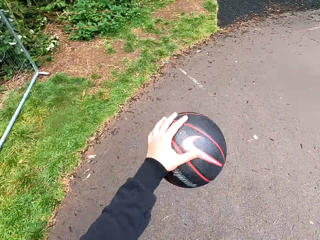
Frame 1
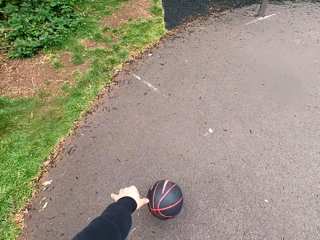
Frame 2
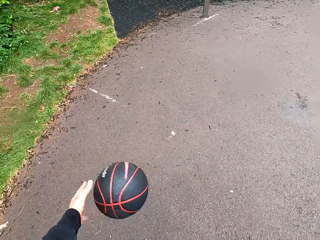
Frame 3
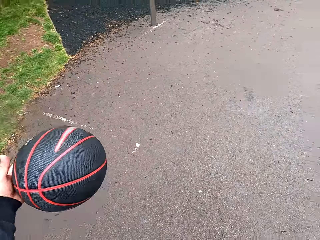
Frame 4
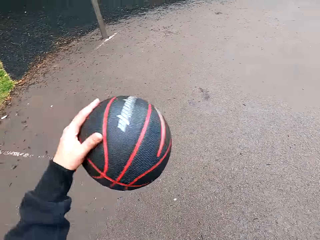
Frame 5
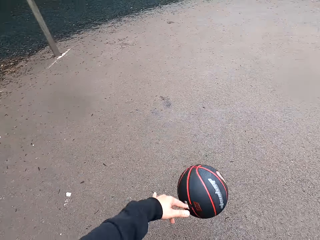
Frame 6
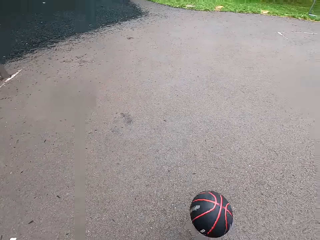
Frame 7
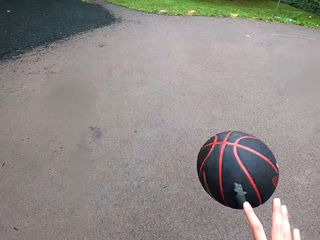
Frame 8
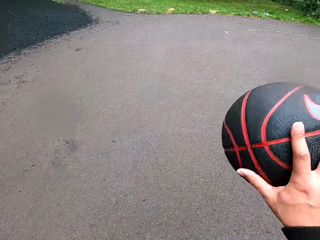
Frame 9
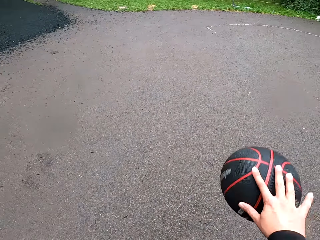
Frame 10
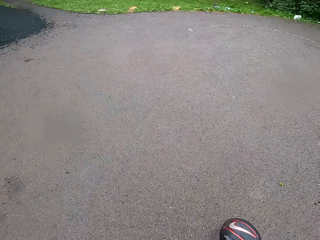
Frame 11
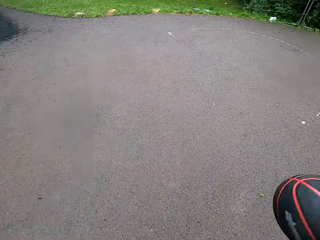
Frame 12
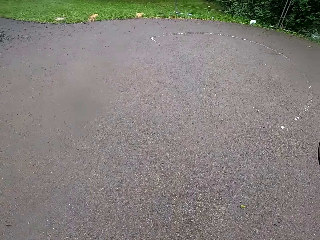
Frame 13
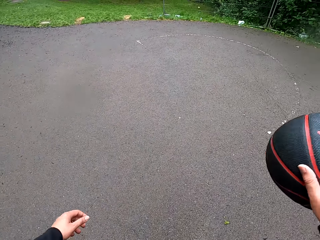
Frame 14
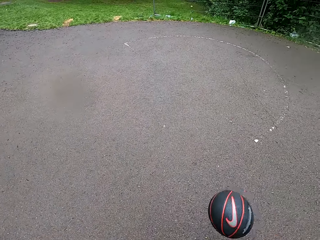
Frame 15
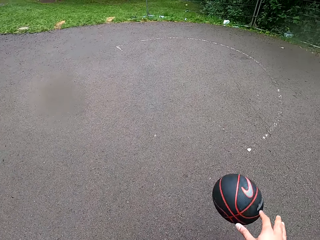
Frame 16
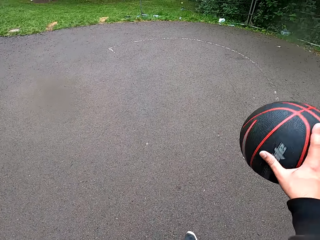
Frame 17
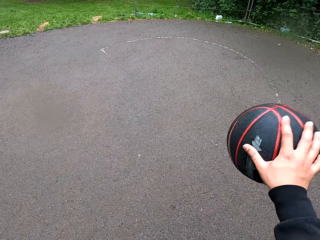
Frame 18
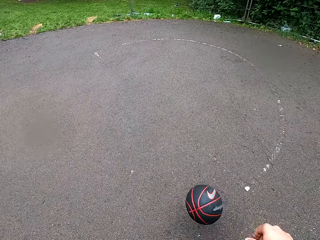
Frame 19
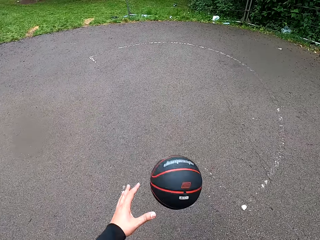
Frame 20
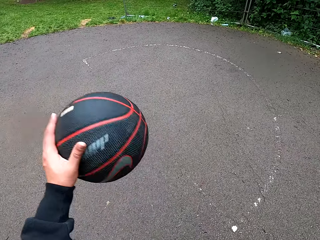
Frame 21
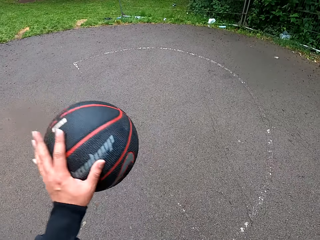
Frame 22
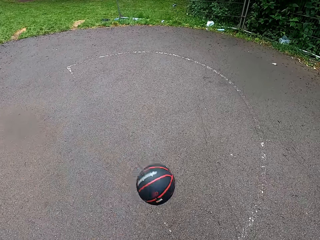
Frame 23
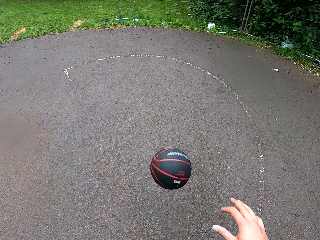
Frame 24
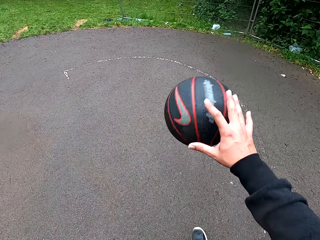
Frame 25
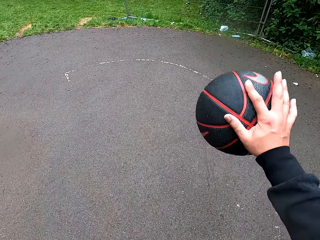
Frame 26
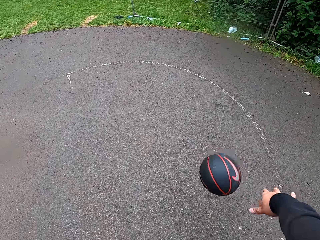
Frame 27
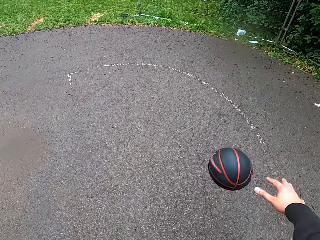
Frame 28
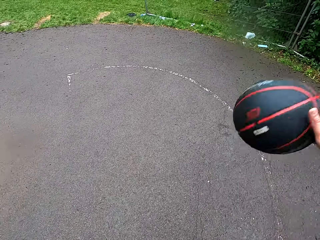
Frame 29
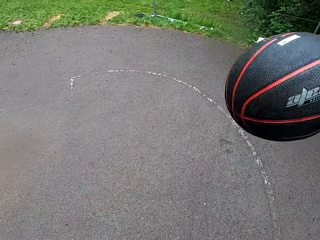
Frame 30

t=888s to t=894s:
The camera wearer holds the ball. They play basketball.

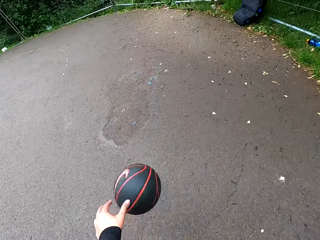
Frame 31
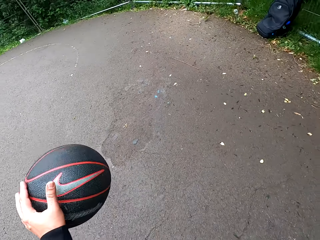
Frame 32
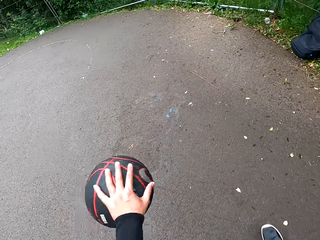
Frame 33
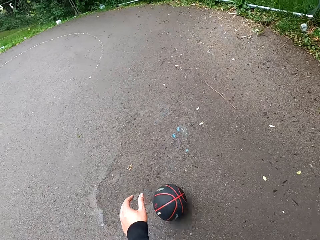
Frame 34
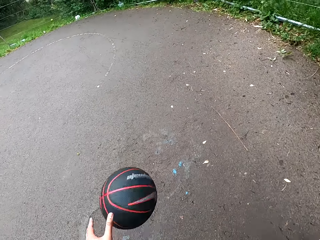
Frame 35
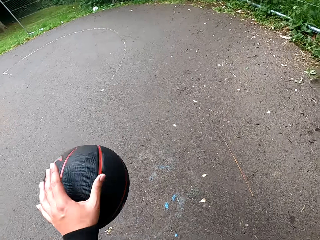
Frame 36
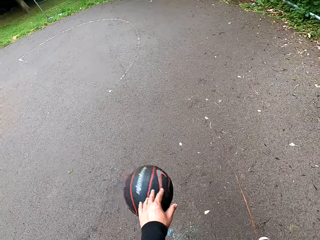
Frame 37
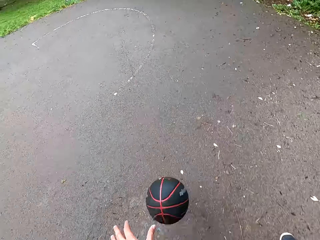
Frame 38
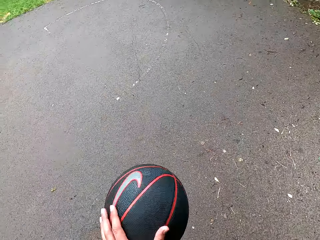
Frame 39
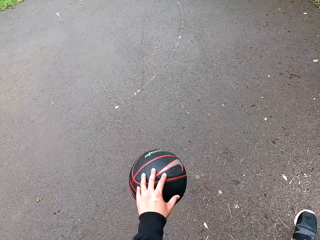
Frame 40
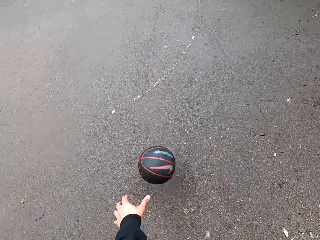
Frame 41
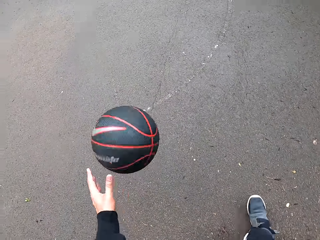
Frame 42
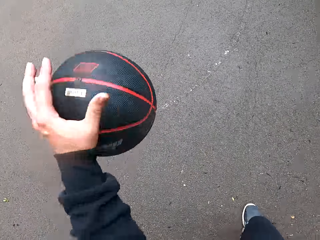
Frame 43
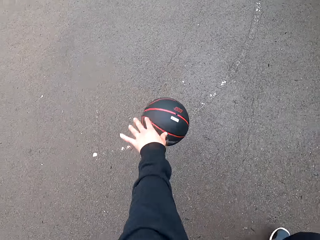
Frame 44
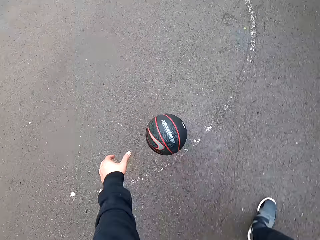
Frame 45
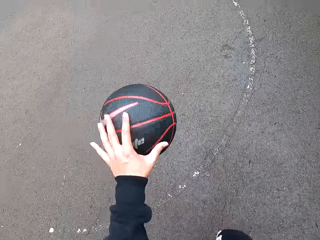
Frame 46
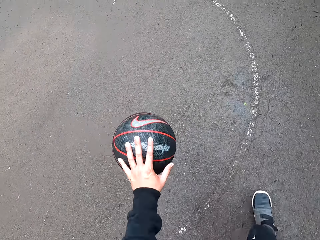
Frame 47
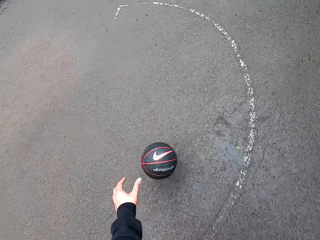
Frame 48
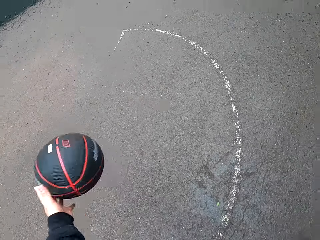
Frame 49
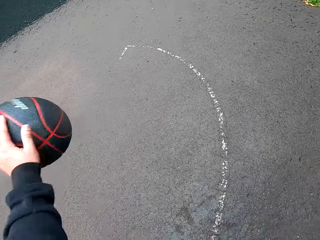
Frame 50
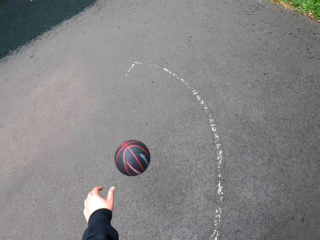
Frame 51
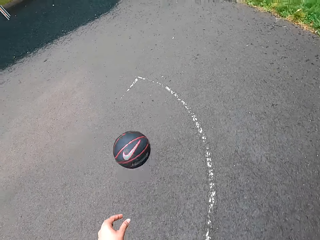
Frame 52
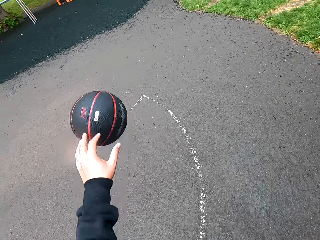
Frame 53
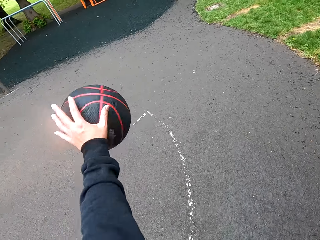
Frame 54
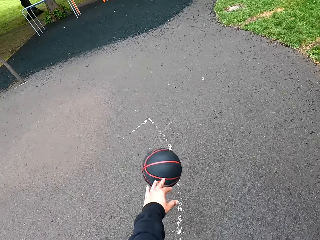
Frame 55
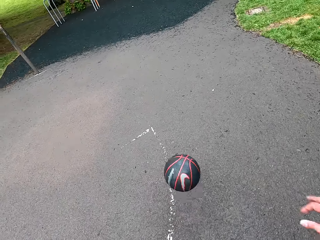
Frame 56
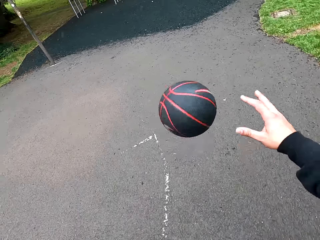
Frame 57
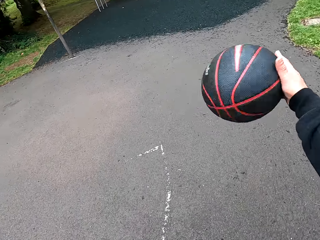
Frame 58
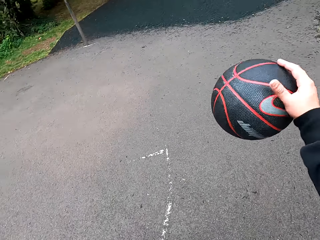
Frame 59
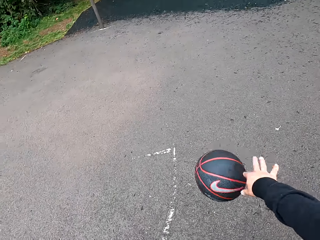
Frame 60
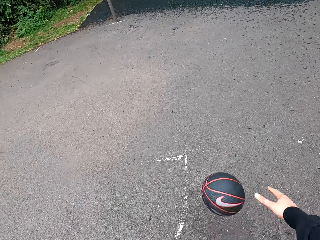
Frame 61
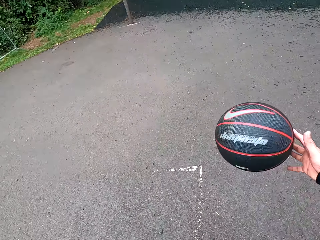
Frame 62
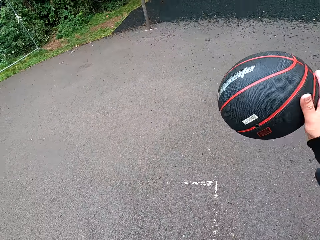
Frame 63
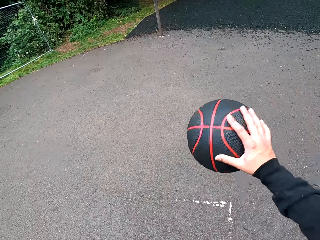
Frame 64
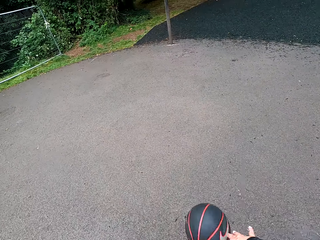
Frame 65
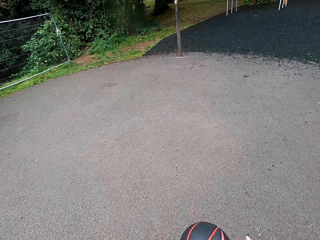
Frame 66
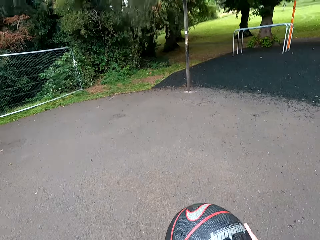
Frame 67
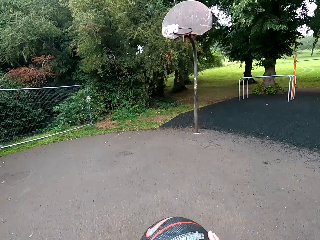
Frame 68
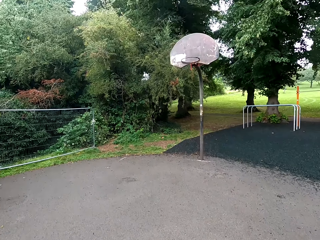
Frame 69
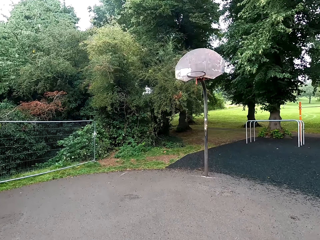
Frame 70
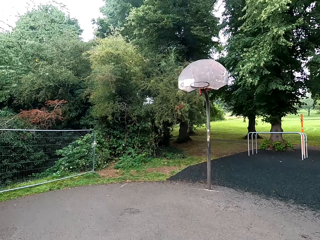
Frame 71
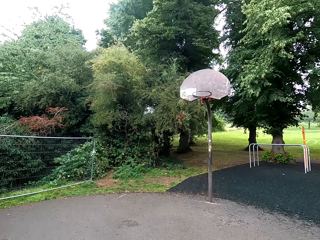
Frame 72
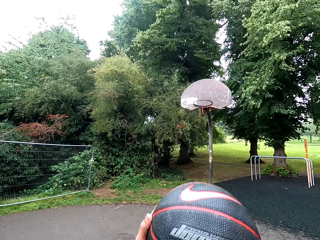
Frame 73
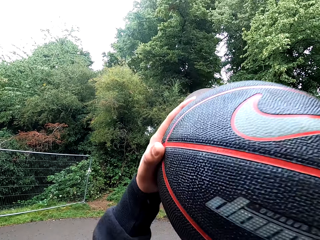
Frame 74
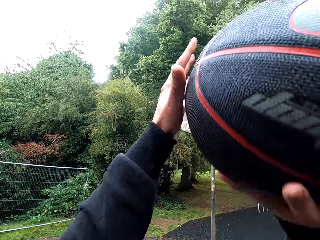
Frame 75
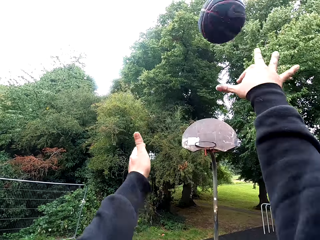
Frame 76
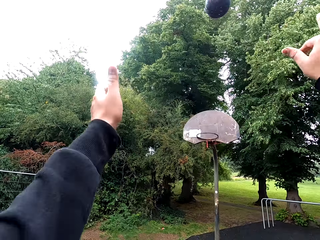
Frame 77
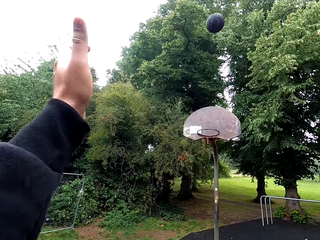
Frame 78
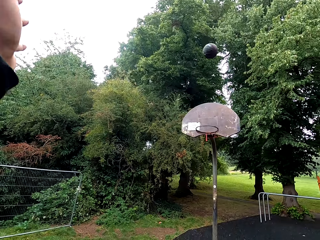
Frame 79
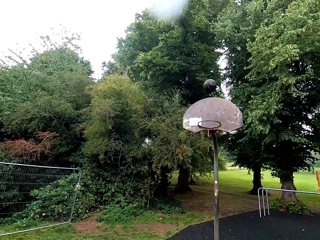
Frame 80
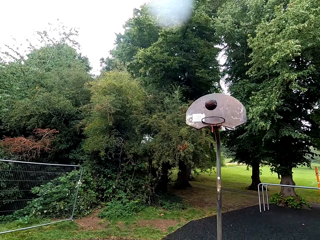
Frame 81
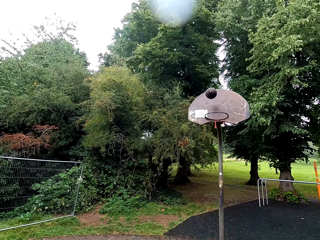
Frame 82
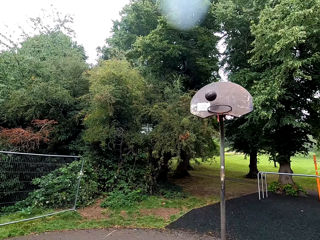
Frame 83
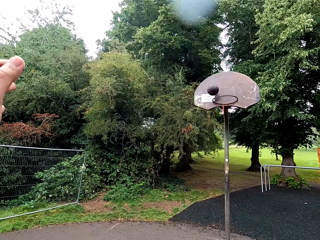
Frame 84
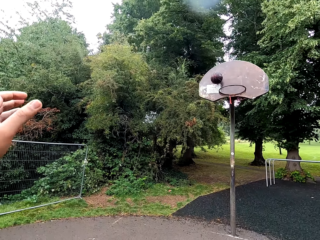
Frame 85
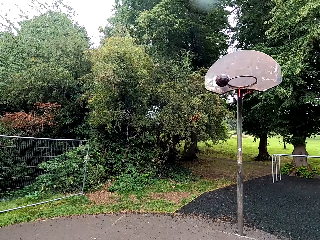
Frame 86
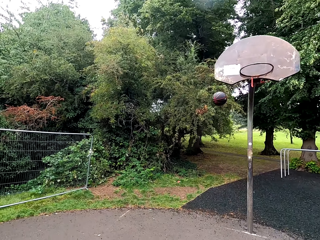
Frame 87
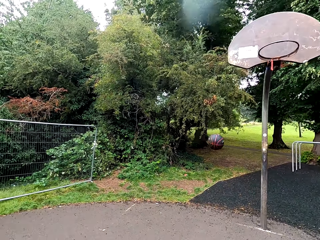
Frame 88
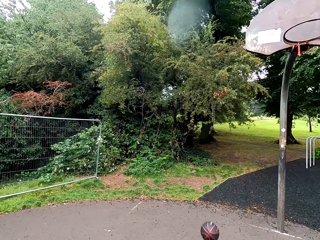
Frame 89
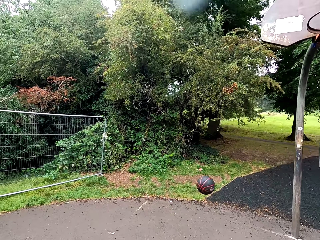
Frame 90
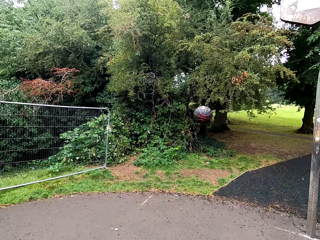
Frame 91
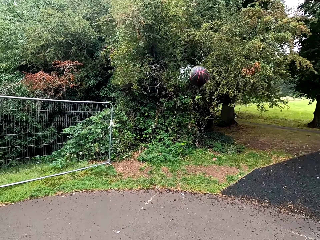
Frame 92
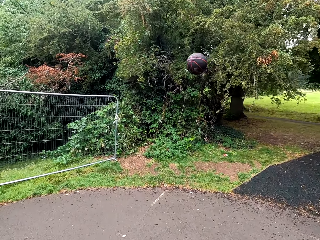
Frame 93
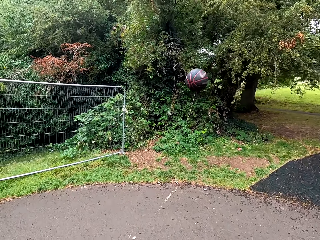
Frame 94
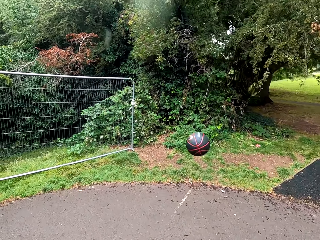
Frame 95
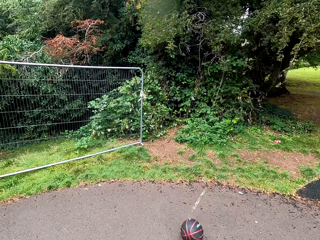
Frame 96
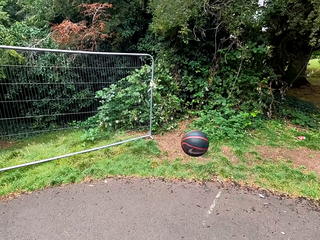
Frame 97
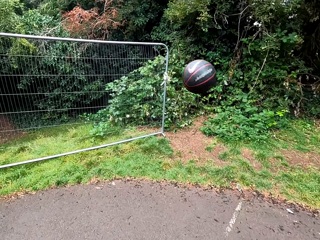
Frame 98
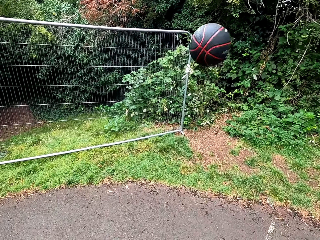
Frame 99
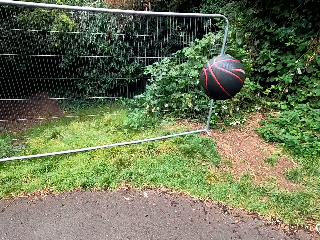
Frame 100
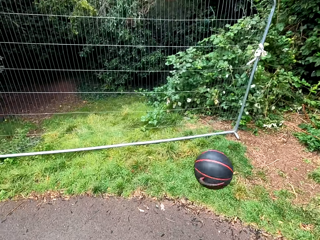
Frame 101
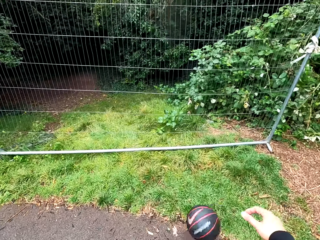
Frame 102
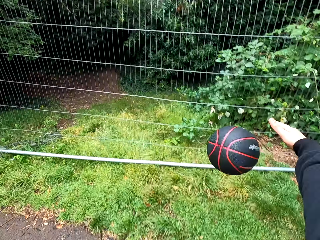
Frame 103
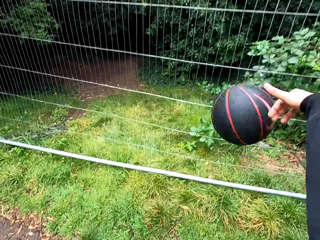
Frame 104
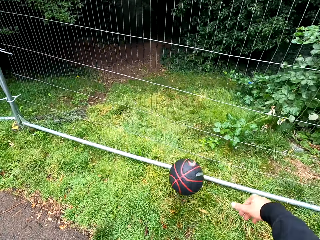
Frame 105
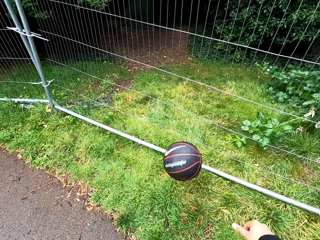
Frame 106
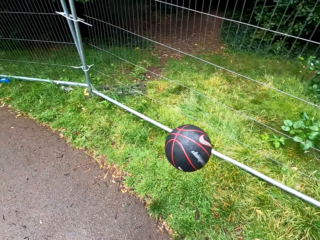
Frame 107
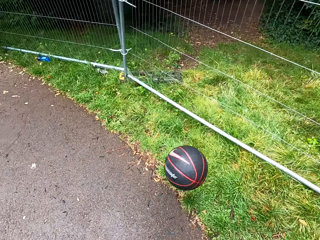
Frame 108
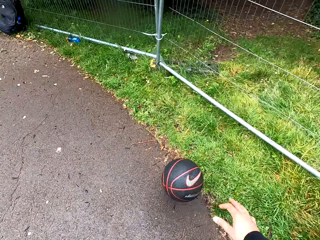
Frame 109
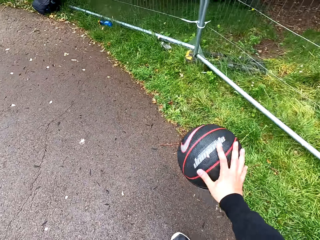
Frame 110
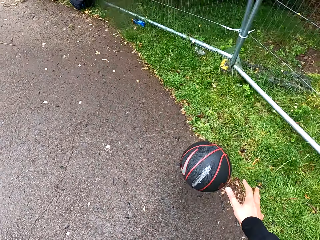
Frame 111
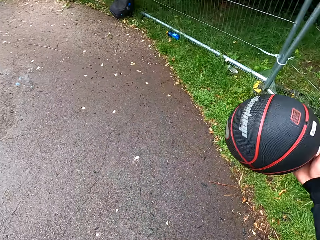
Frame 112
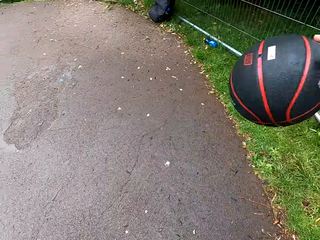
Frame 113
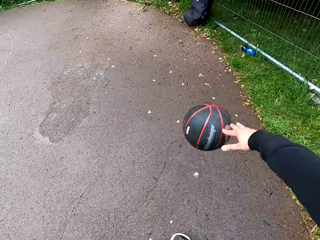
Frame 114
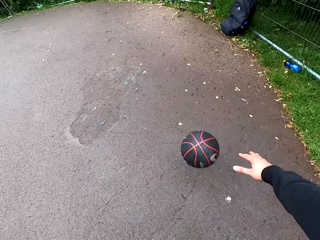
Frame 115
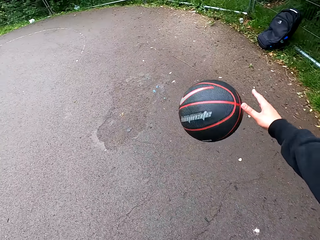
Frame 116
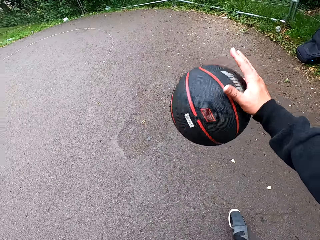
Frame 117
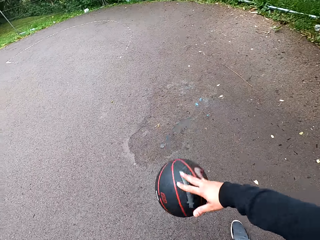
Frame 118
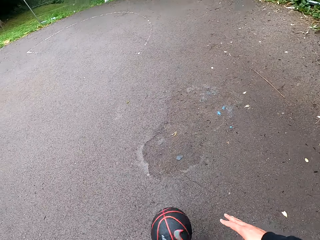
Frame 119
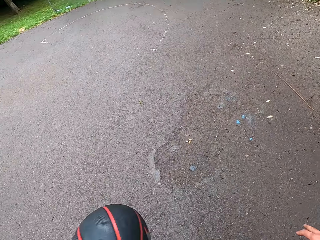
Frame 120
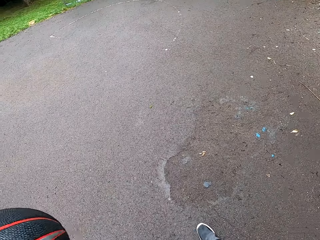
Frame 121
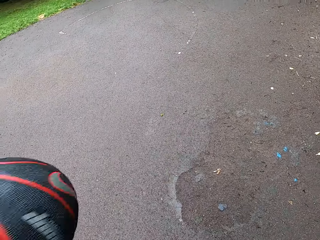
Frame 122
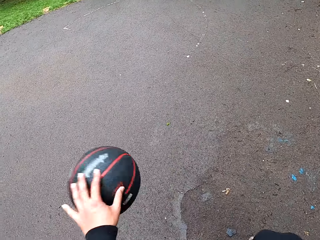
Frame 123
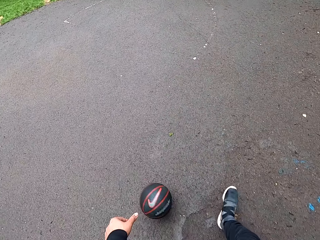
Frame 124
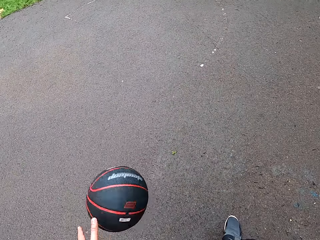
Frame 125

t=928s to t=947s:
The camera wearer plays basketball. They hold the ball. They throw the ball to the goal post. They play basketball.
